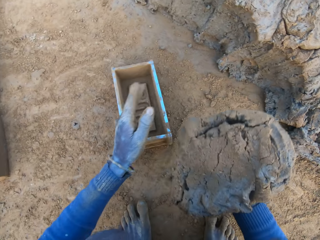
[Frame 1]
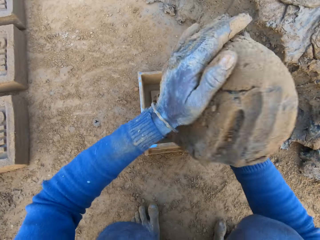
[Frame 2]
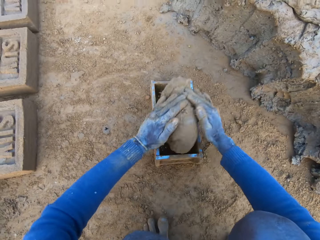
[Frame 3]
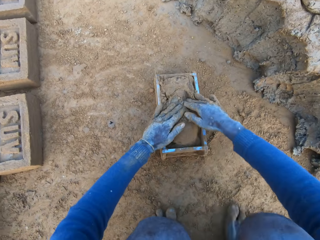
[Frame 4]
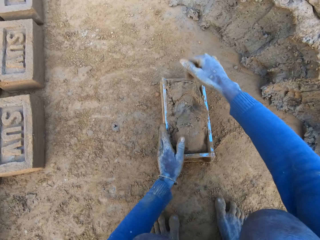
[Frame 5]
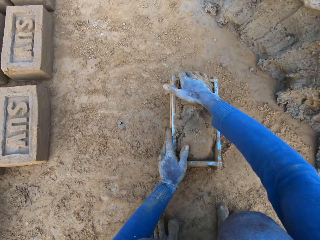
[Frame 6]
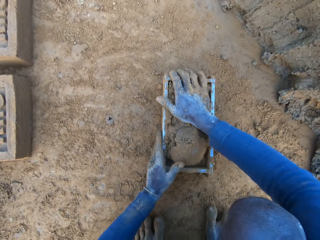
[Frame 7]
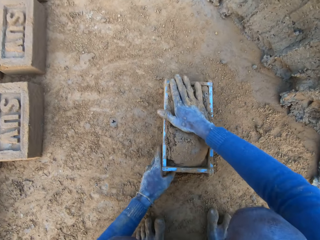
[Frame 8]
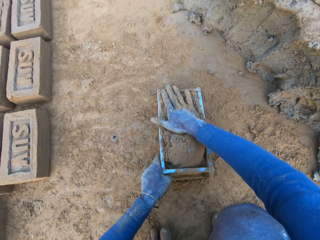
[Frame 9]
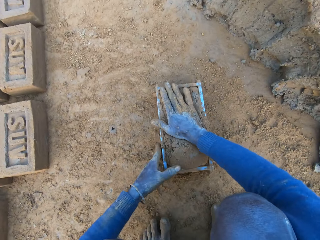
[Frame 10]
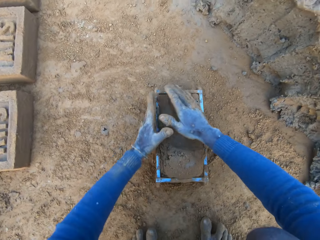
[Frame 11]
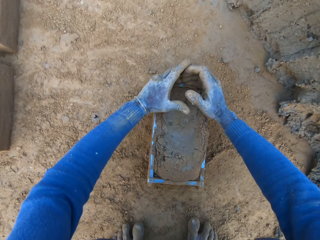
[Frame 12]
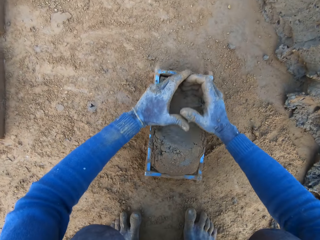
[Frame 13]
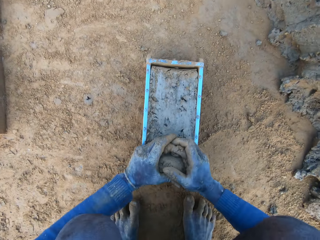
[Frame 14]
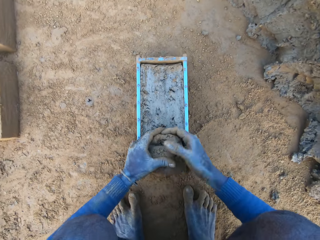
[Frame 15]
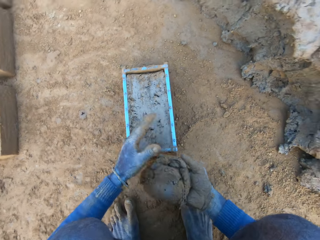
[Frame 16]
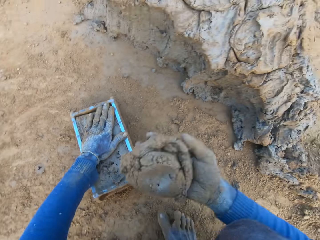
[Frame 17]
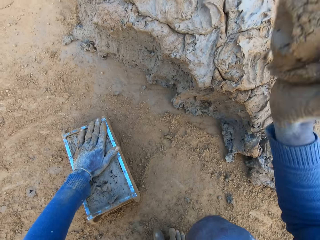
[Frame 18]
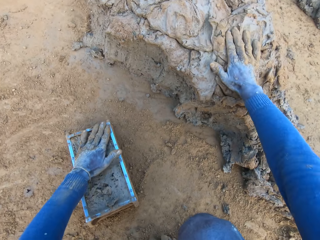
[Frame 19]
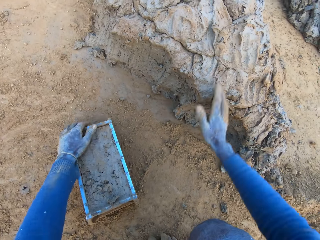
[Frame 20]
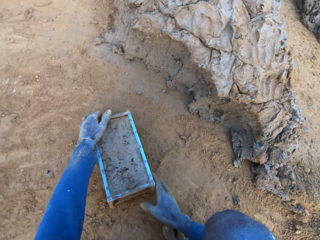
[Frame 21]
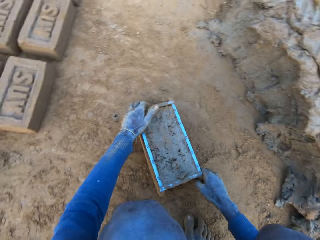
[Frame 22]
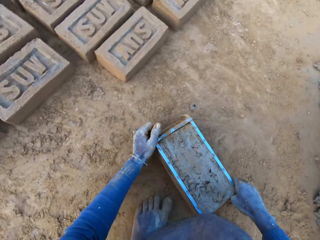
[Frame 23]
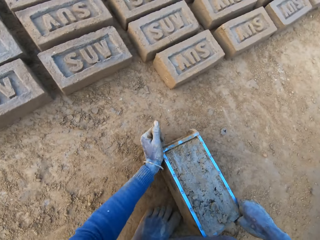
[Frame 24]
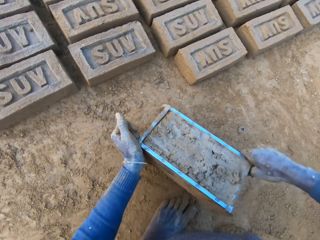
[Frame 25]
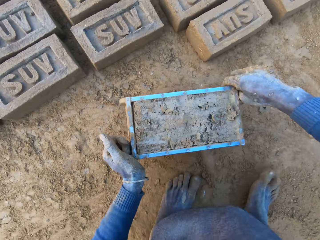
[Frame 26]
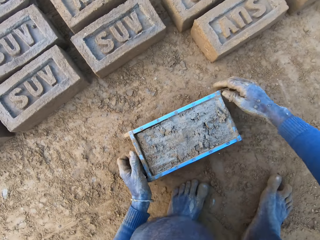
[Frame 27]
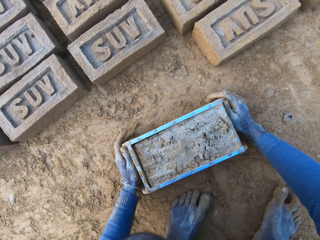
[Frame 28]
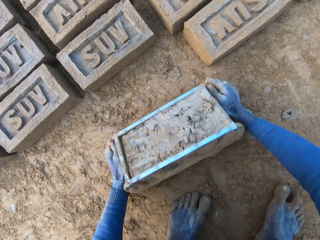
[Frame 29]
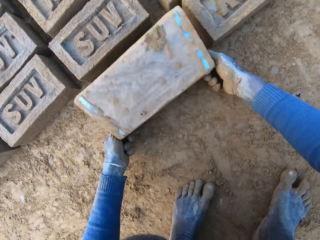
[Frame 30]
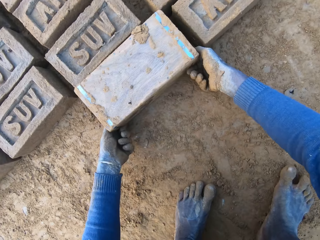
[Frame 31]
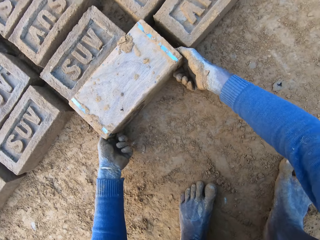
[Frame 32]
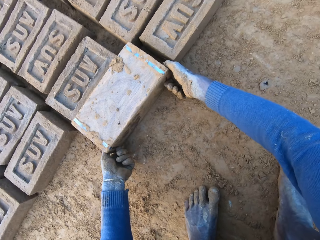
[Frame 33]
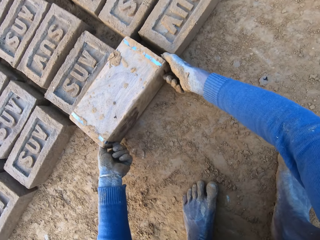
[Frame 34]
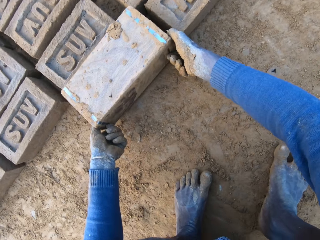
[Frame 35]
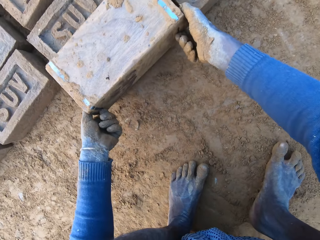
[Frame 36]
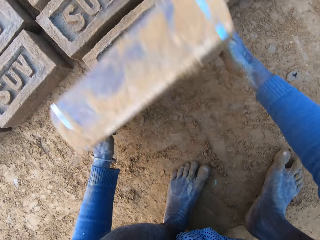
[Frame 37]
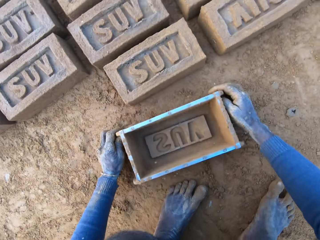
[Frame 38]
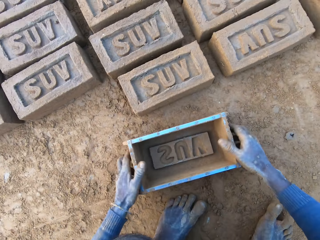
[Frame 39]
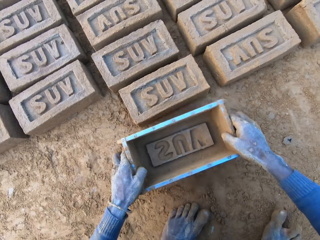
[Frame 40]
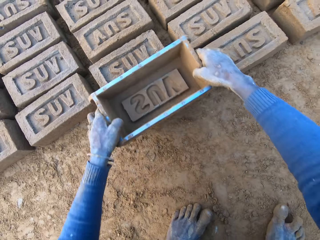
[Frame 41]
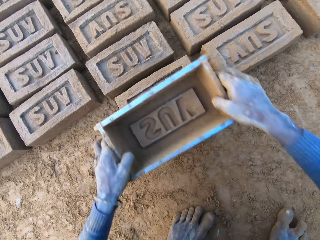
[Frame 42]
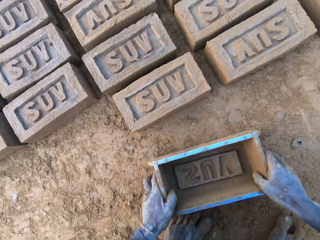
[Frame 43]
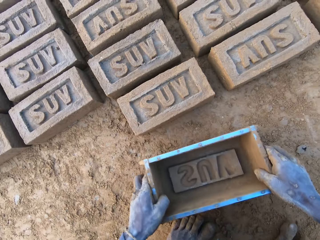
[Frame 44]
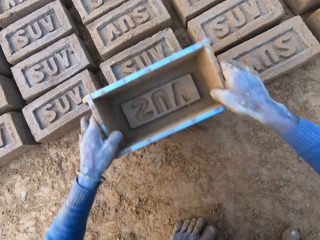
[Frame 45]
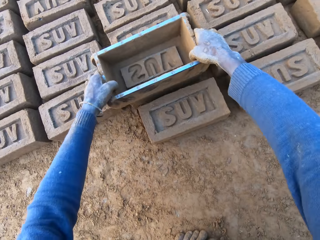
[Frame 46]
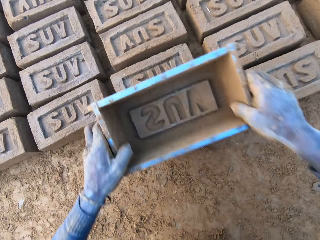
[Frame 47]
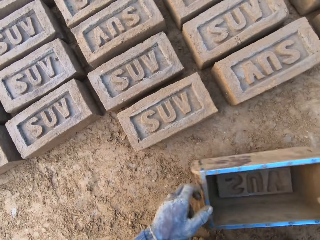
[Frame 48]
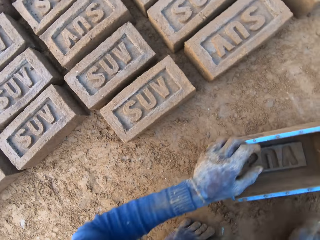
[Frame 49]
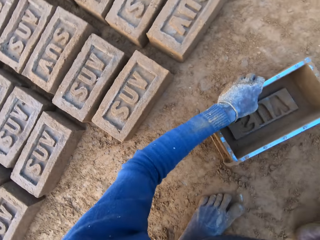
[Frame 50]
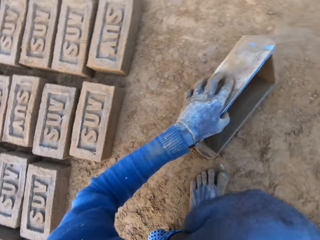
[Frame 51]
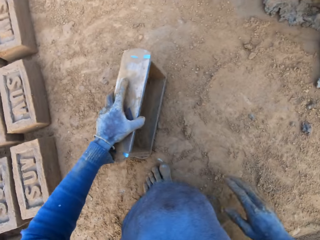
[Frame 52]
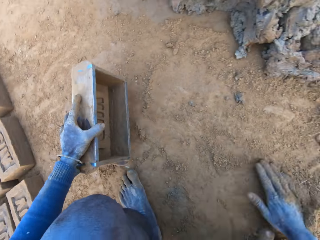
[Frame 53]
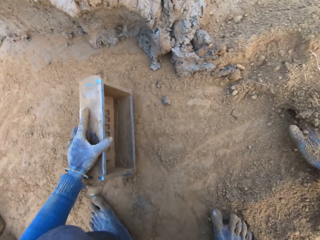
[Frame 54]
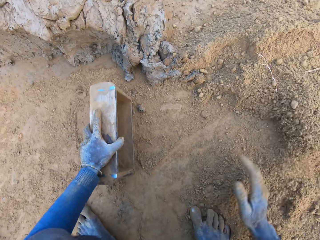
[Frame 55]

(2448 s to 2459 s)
The camera wearer pulls the container or iron brick mold towards him. He shifts the iron brick mold on the ground with his left hand. He lifts up the clay or concrete, raises his hand, and holds the clay with both his hands. He drops the concrete in the iron brick mold on the ground. He holds the container with both his hands and adjusts the container. He cuts the excess clay with his hands. He removes the excess concrete from the iron brick mold. He places the clay on his other hand and picks up the clay. He drops the excess concrete on the heap of concrete on the ground. He moves towards the bricks. He carries the iron brick mold from the ground with his two hands. He hits the container on the ground. He drops the iron brick mold on the ground beside other bricks. He turns the iron brick mold on the ground. He lifts up the container and hits the container on the ground. He drops the iron brick mold on the ground. He picks up the container, presses on the brick with the container, and hits the iron brick mold on the brick. He drops the iron brick mold on the ground. He picks up the container, presses on the brick with the container, and hits the iron brick mold on the brick. He drops the iron brick mold on the ground. He moves towards the clay and pushes the sand away from the container.

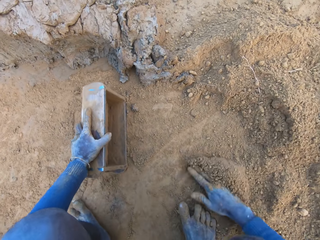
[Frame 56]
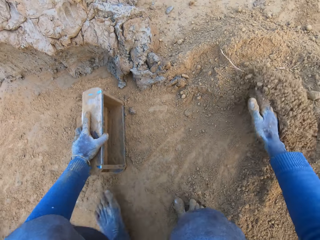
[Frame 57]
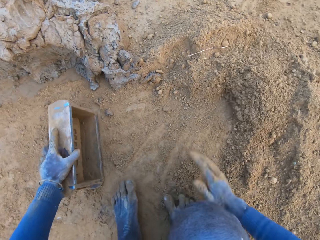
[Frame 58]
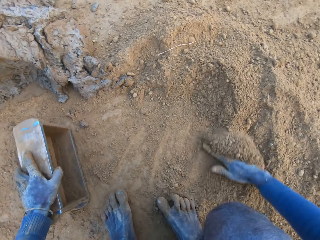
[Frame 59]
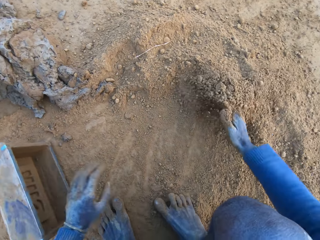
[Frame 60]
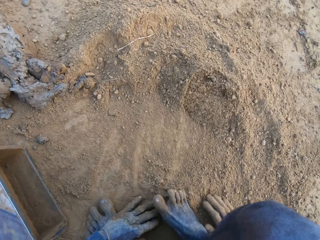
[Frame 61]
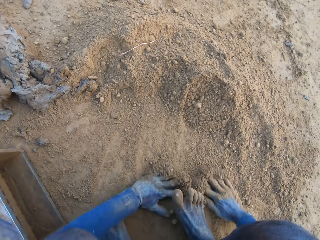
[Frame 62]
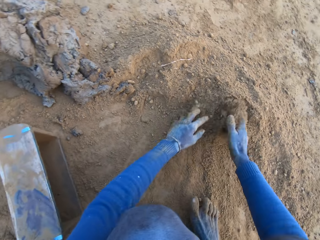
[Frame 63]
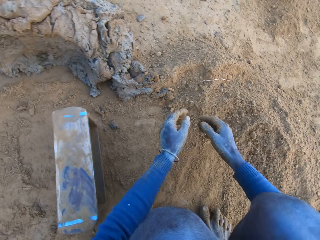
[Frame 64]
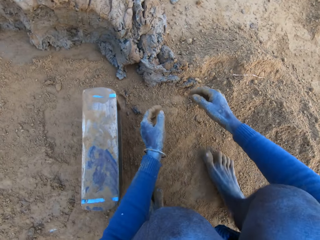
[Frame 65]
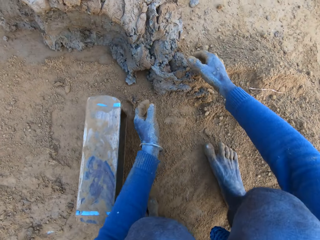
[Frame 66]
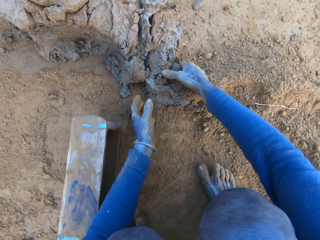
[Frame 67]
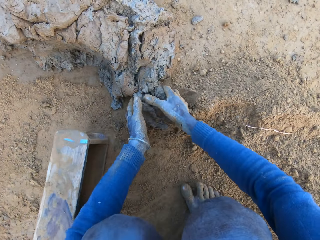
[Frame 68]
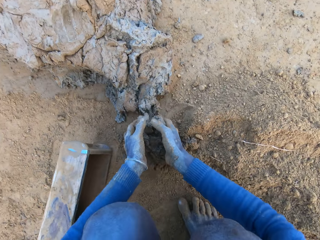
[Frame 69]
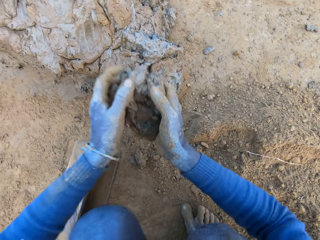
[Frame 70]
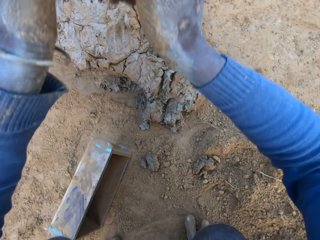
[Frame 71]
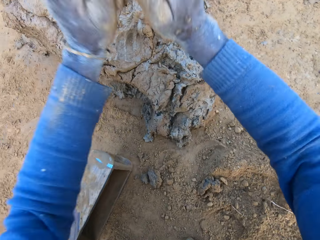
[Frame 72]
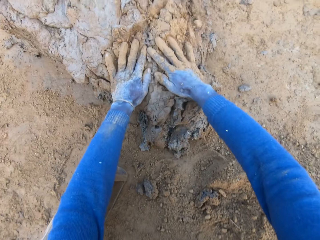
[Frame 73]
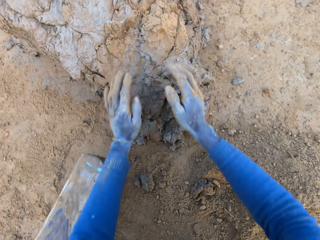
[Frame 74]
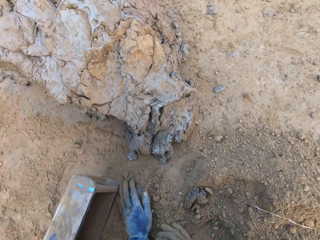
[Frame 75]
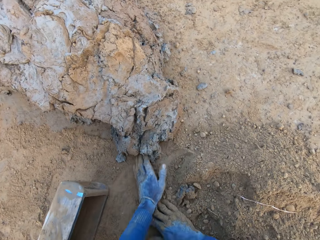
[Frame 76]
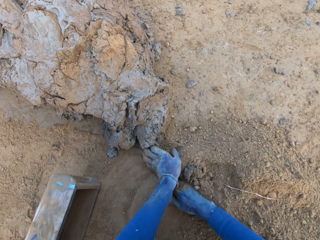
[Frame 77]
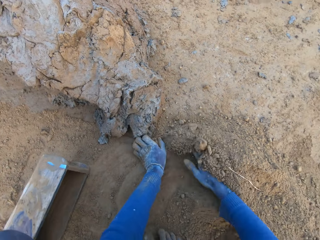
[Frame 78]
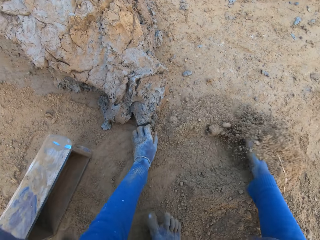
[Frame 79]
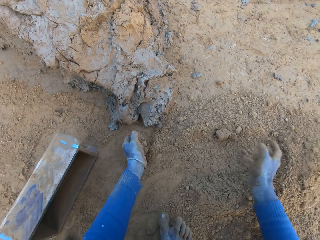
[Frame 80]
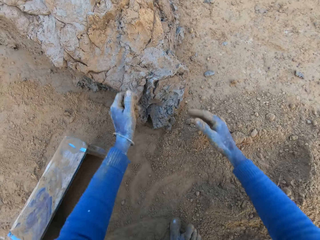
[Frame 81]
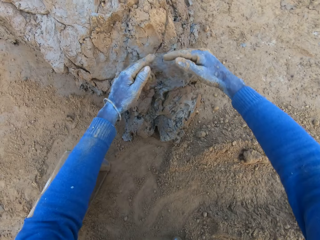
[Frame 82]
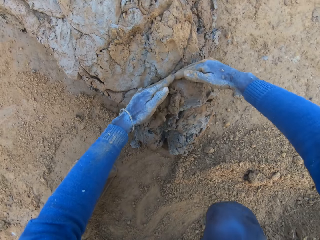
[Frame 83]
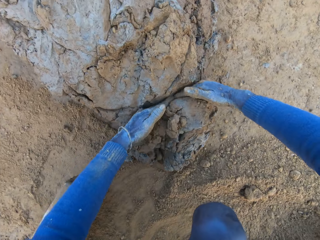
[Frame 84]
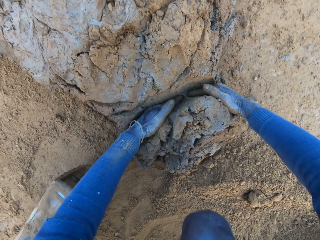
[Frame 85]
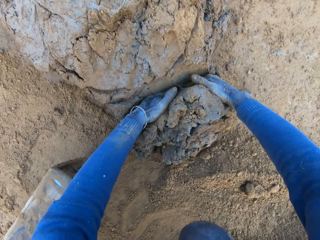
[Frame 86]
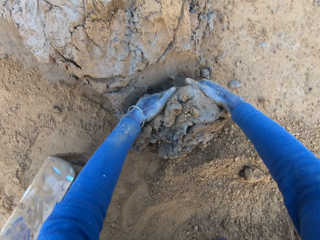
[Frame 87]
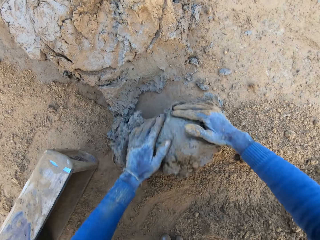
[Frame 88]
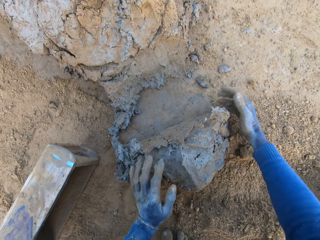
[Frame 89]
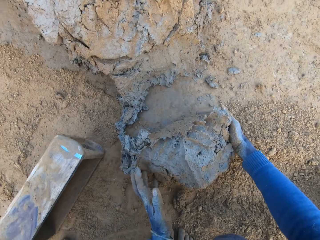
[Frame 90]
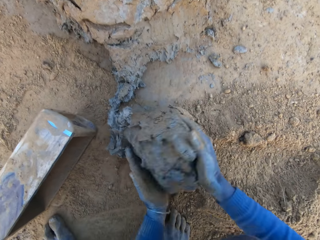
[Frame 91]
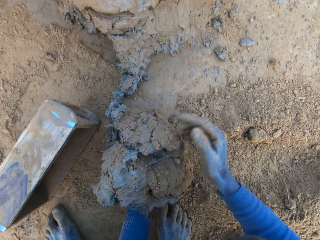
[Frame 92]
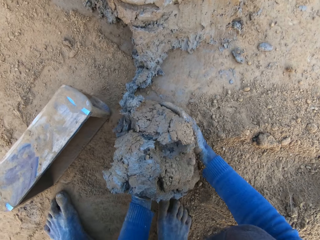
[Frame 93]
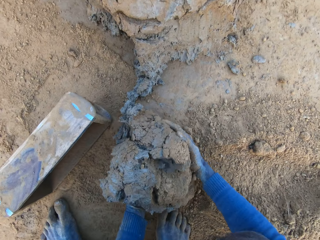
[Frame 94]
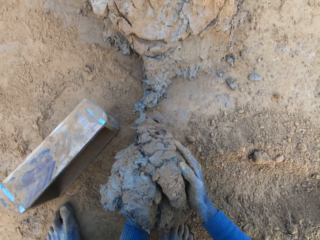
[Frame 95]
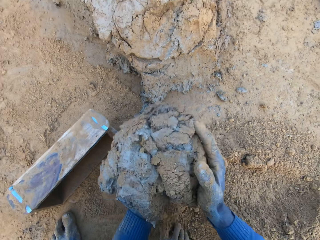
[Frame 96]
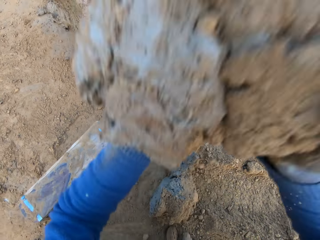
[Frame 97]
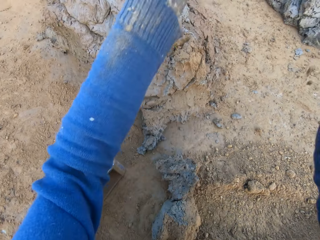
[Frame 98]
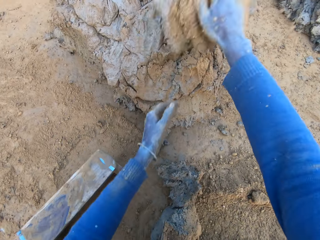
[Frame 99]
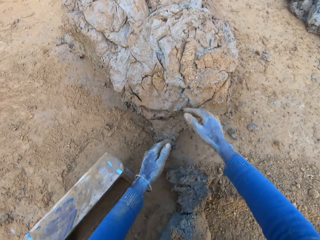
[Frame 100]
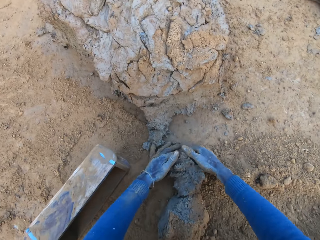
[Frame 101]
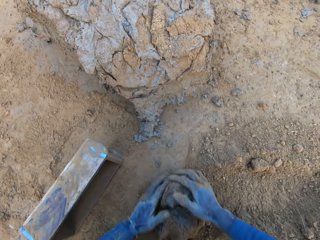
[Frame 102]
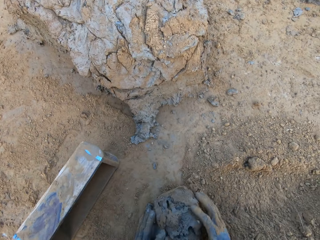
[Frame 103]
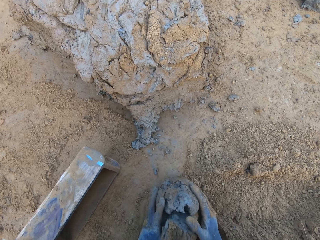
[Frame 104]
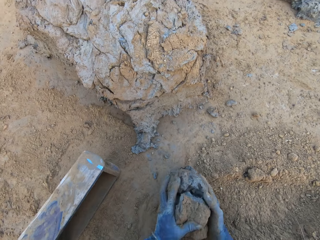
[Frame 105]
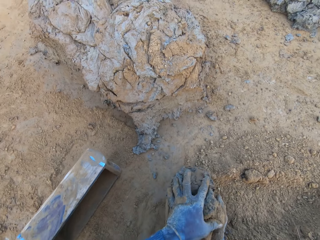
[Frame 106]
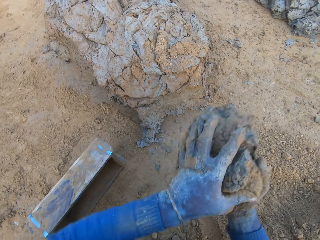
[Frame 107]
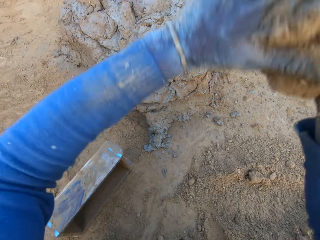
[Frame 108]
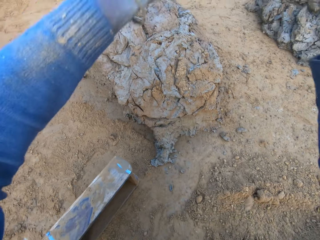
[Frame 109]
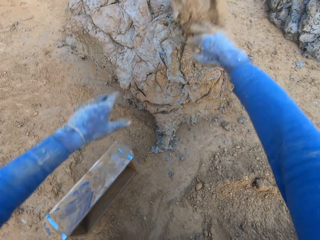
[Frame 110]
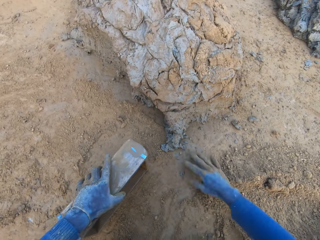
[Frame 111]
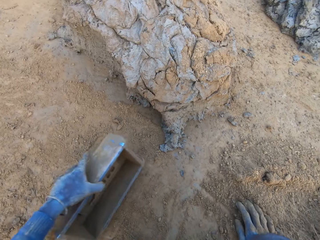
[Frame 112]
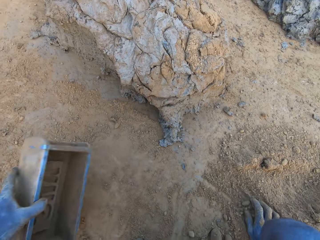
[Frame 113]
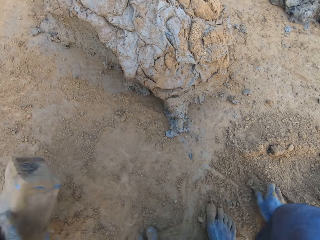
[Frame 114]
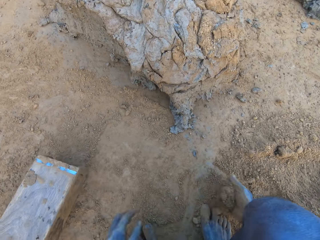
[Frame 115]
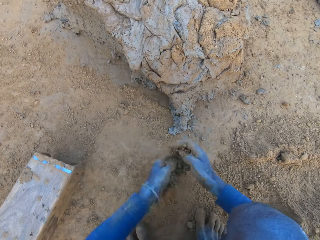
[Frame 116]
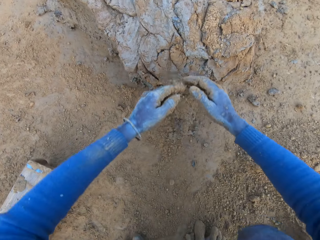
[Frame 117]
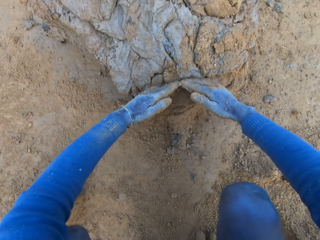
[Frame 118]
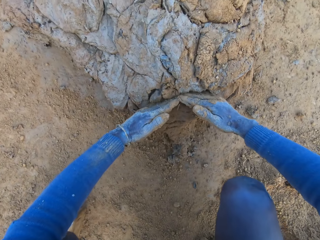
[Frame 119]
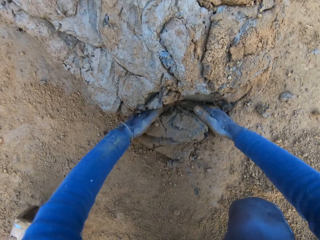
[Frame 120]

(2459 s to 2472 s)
The camera wearer gathers sand with his right hand on the ground. He pushes the sand away from the container or iron brick mold with both his hands. He gathers the sand with his hands on the ground. He moves his hands forward and cuts the clay or concrete with his hands. He carries the concrete from the ground with his hands. He drops the concrete in his hands on the heap of concrete on the ground. He moves his hands towards him and drags his hands on the sand. He gathers the sand with his hands on the ground. He moves his hands towards the clay. He cuts a portion of the concrete from the heap of concrete with his hands. He places the clay on his left hand and lifts up the clay. He drops the concrete in his hands on the heap of concrete on the ground. He rolls the clay on the sand. He carries the concrete from the ground with his hands. He drops the concrete in his hands on the heap of concrete on the ground. He lowers his hands, holds the container with his left hand, places his right hand on the sand, and moves the container away from him. He adjusts the iron brick mold with his left hand. He moves his hands forward, holds the piece of clay with both his hands, moves his hands towards the clay, and cuts the clay with his hands.
